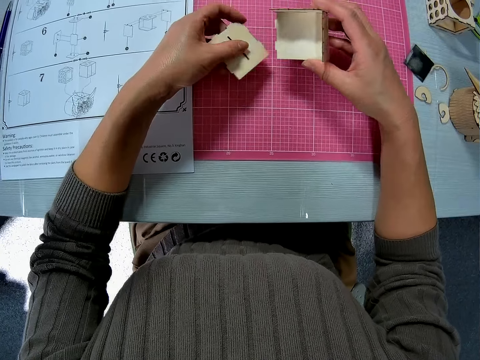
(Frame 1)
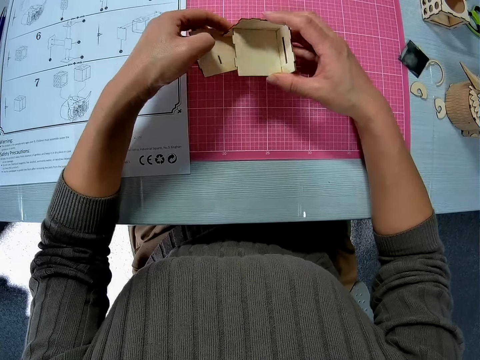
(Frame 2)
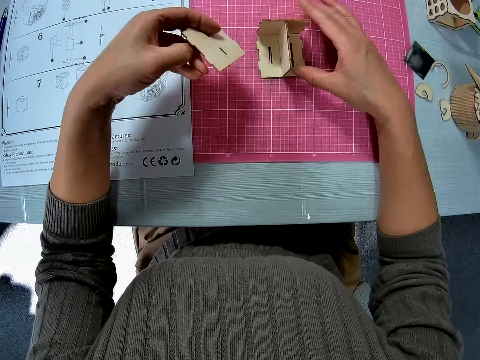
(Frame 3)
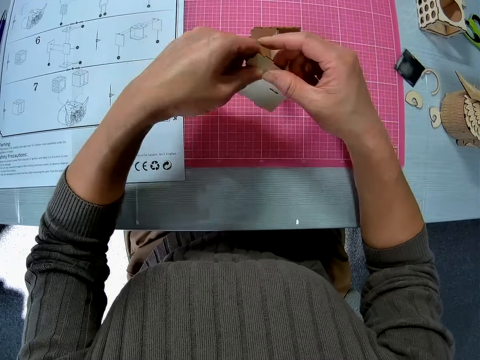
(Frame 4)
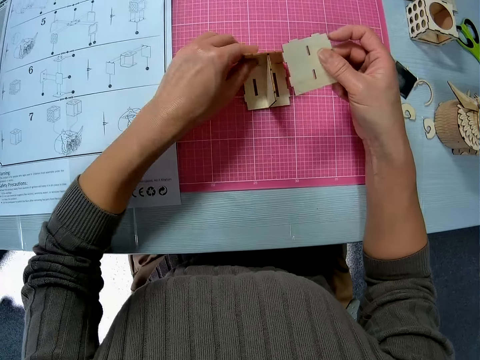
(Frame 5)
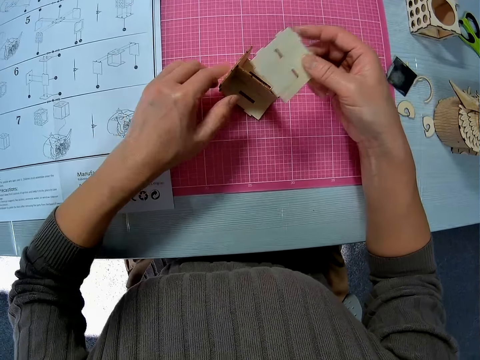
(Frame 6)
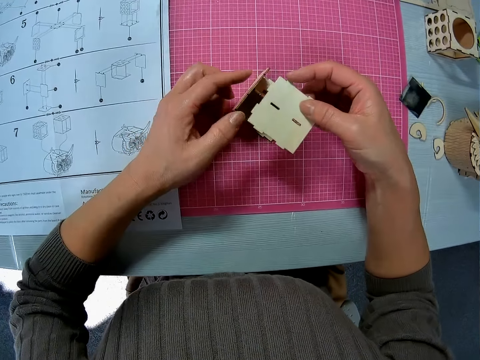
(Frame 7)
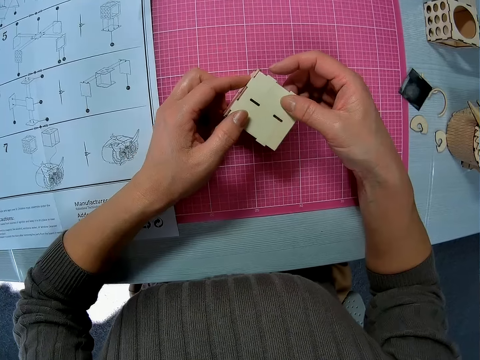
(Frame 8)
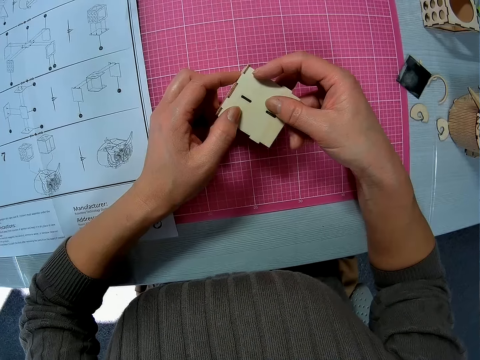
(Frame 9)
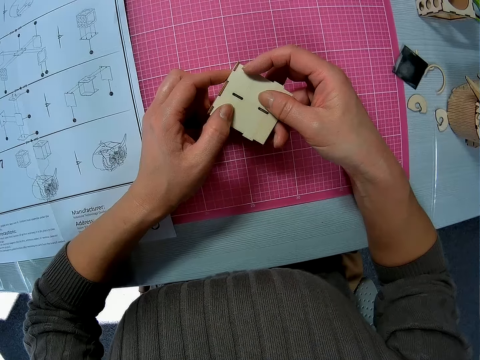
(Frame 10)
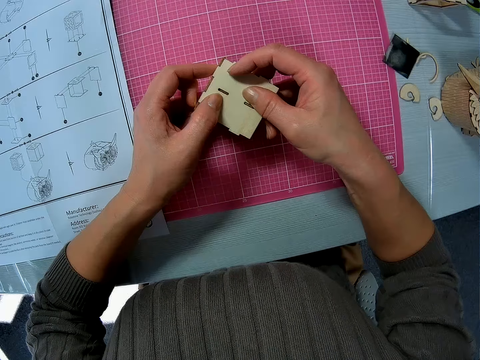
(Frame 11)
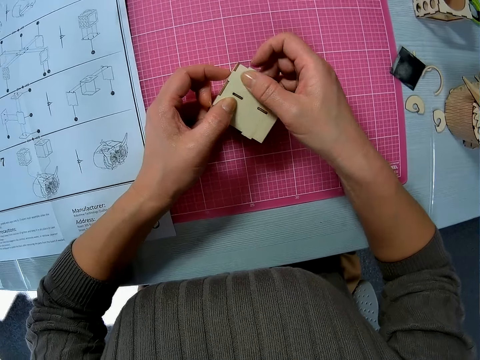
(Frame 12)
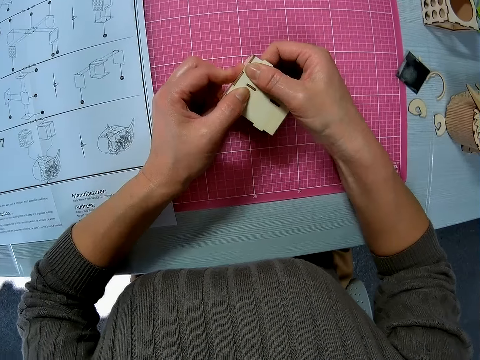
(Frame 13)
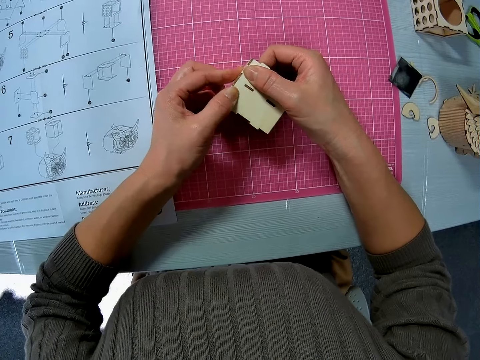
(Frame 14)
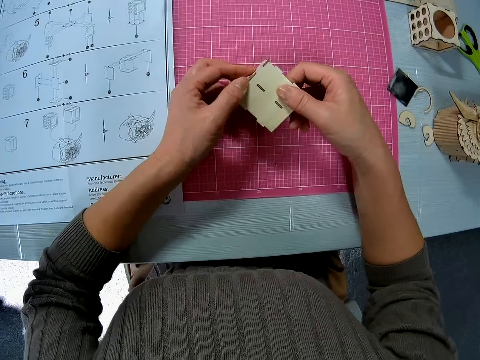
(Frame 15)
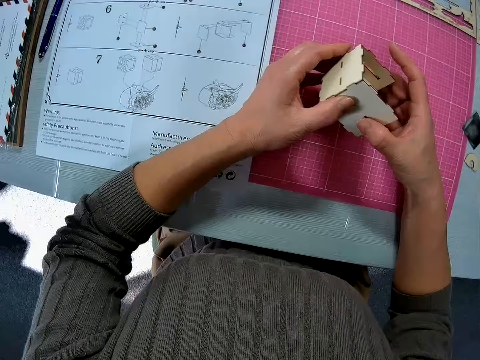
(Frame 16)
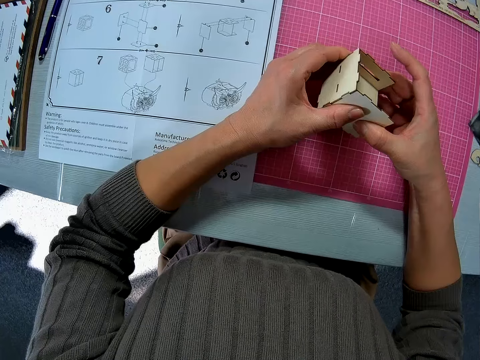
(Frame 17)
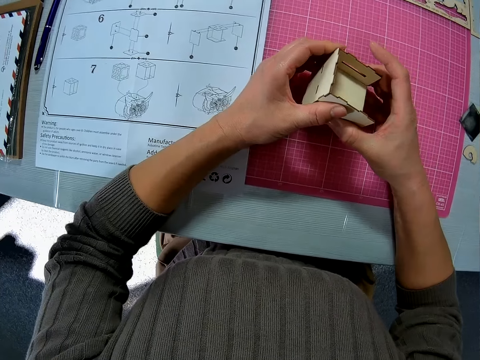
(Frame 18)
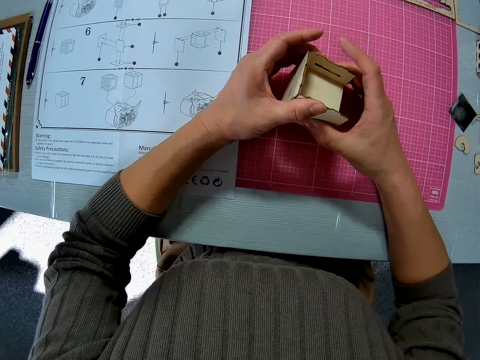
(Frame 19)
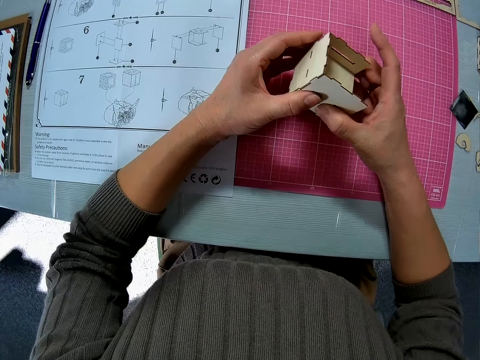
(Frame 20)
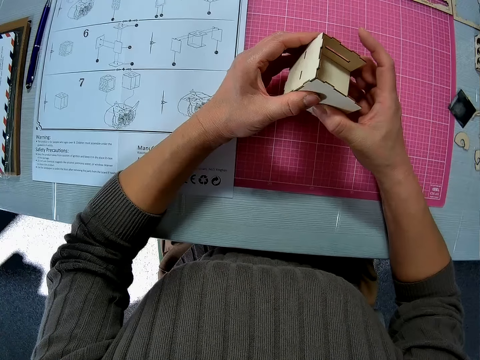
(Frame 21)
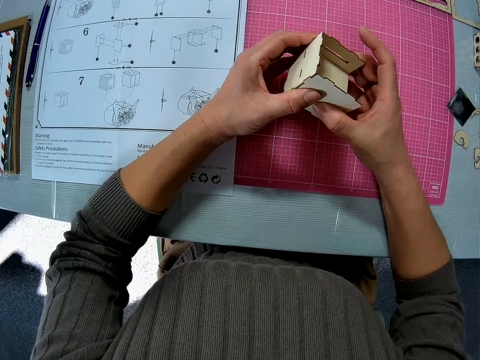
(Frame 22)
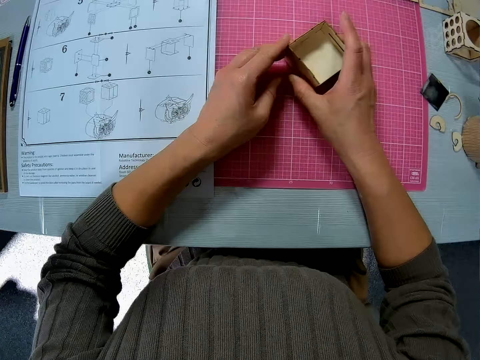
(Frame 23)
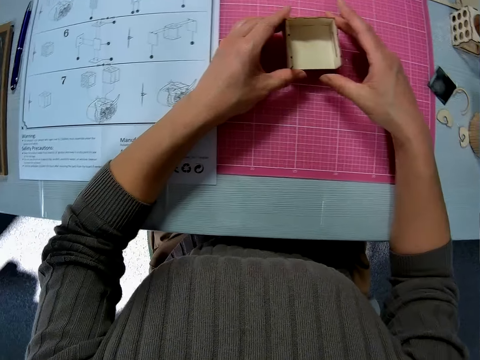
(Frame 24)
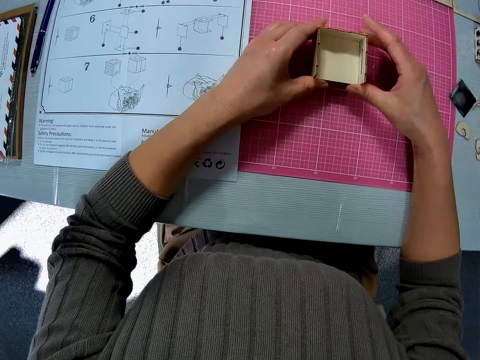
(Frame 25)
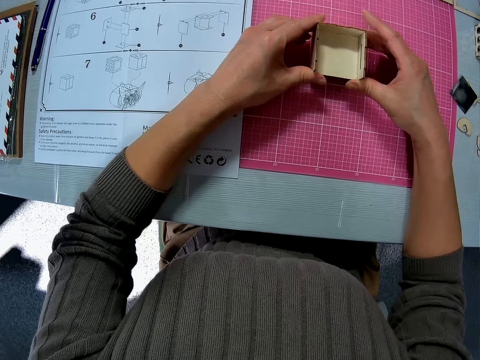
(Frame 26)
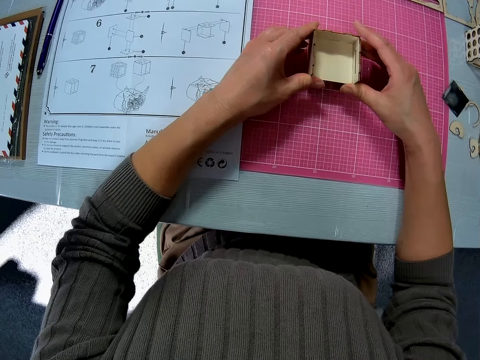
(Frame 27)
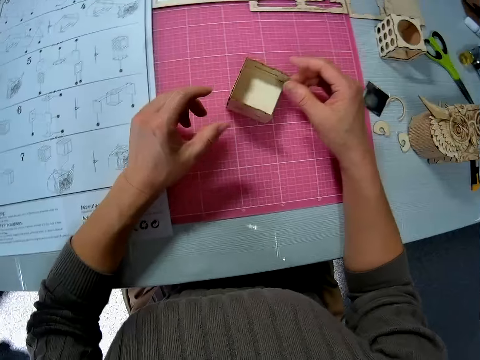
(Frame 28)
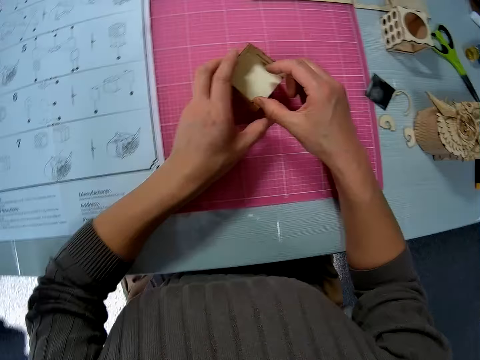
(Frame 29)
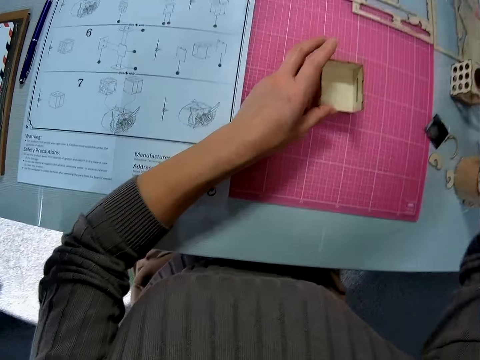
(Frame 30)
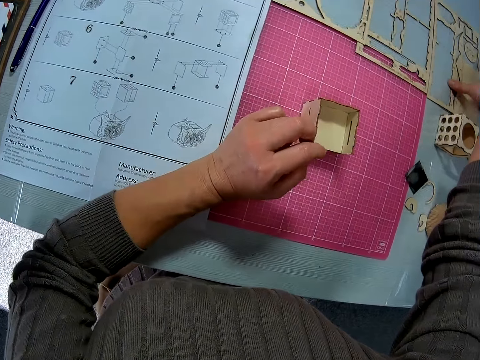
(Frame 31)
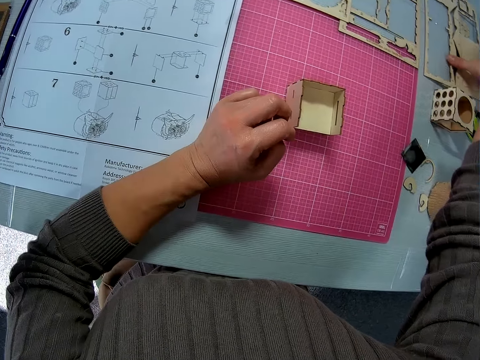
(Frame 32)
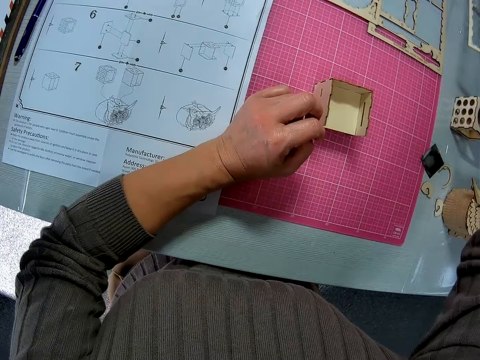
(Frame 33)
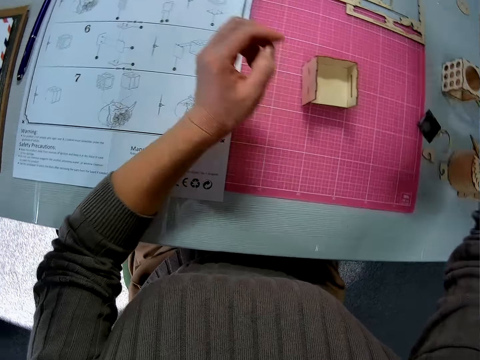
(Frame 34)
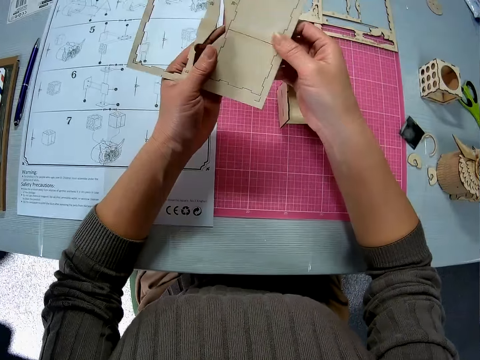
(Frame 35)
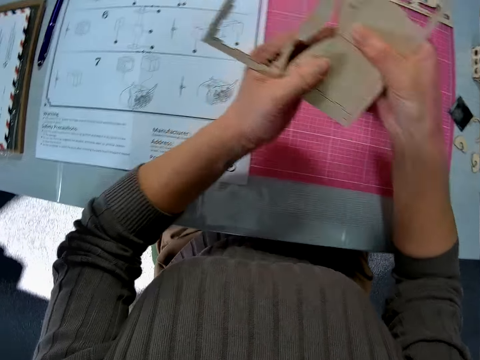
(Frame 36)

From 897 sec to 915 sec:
The camera wearer puts the craft on the table. They join the wooden piece to the wooden assembly. They turn the wood craft. They turn the wood craft again. They put the wooden assembly on the table. They pick up a wooden sheet on the table.

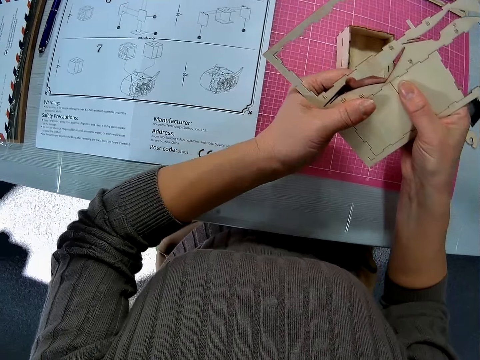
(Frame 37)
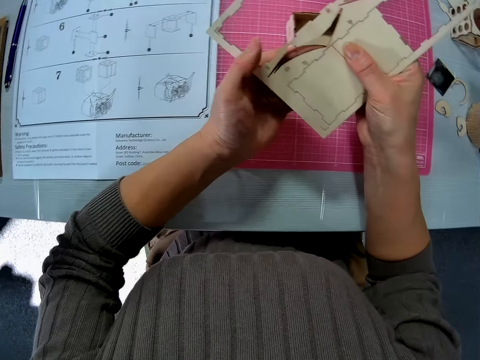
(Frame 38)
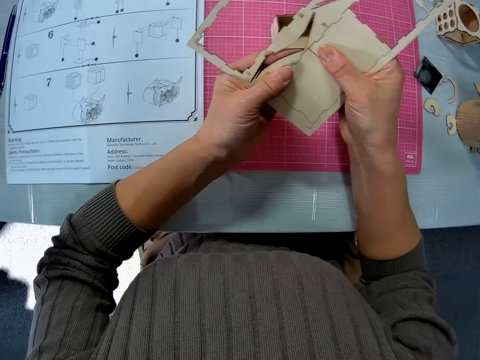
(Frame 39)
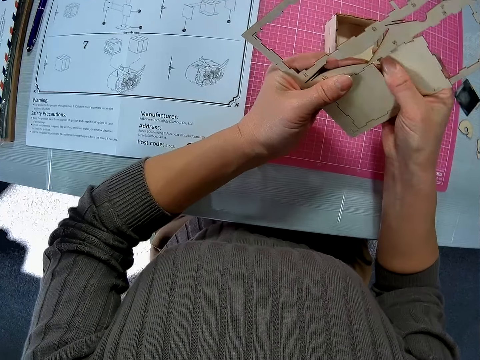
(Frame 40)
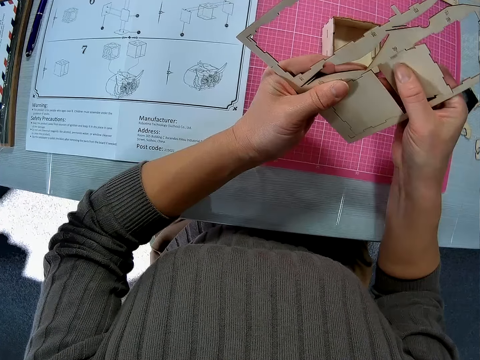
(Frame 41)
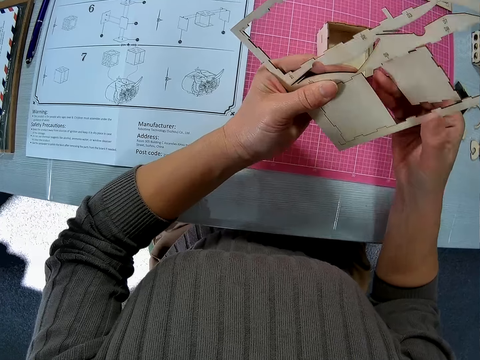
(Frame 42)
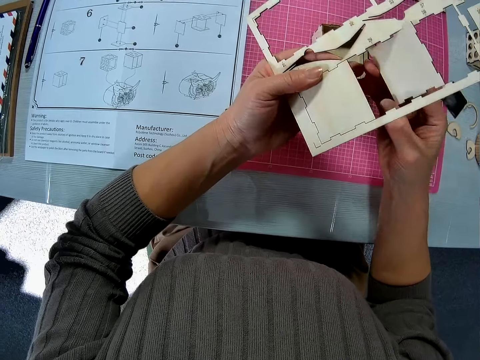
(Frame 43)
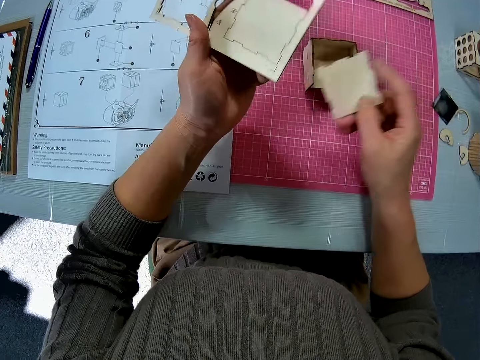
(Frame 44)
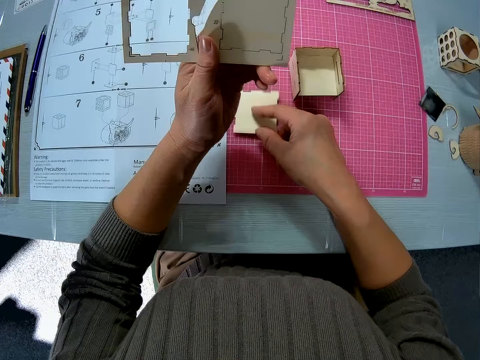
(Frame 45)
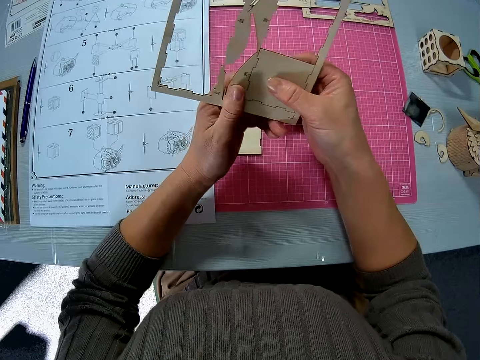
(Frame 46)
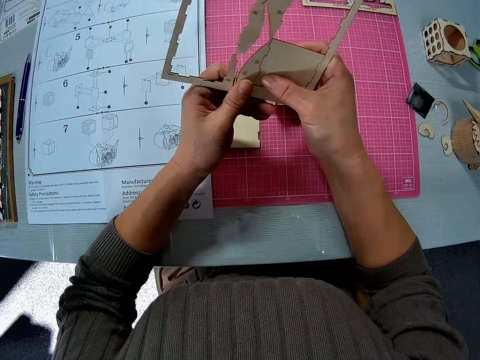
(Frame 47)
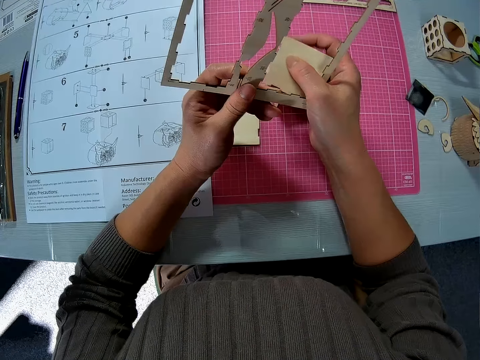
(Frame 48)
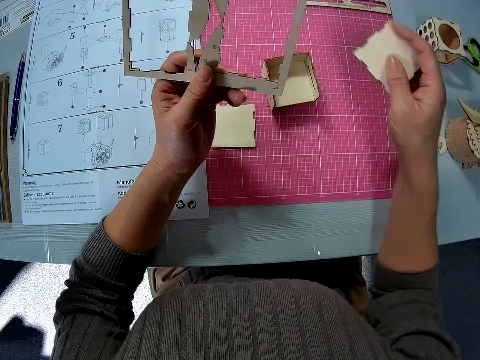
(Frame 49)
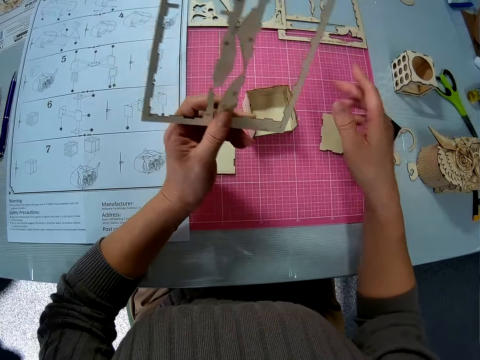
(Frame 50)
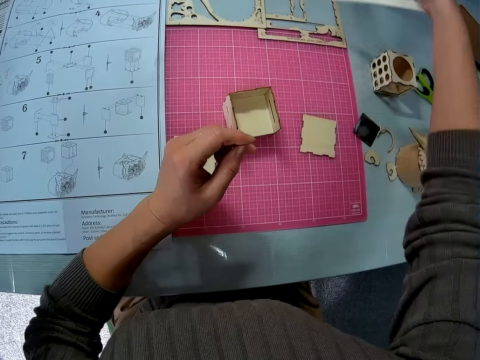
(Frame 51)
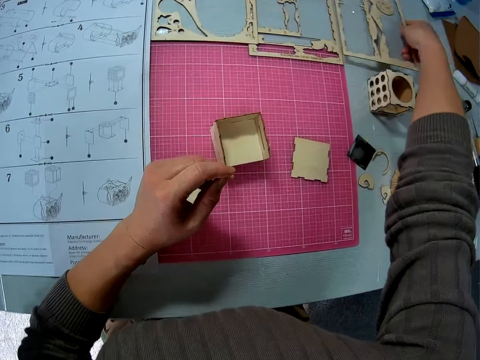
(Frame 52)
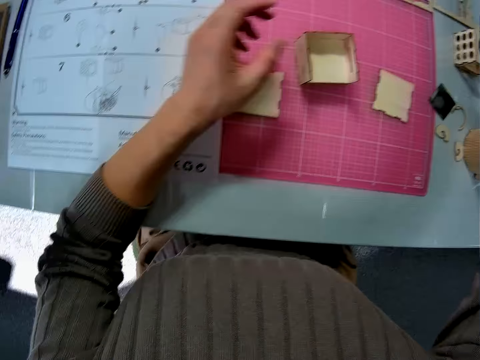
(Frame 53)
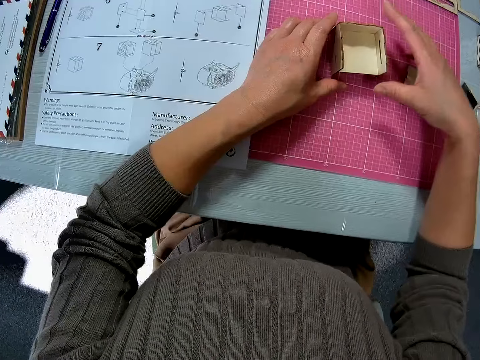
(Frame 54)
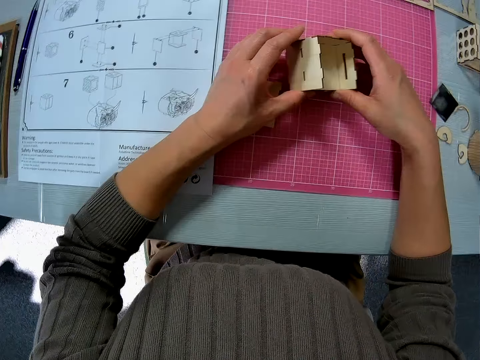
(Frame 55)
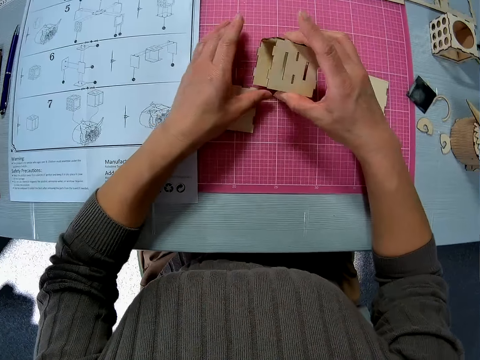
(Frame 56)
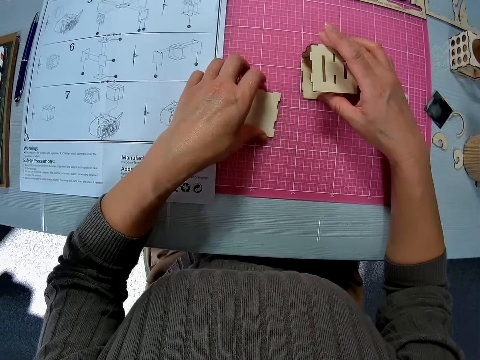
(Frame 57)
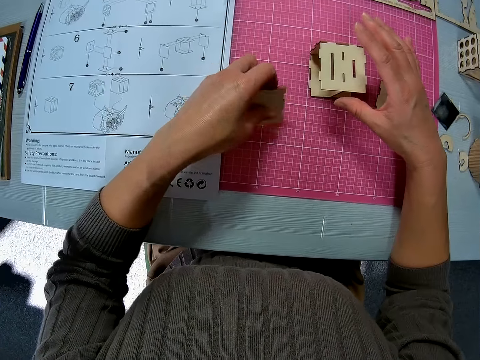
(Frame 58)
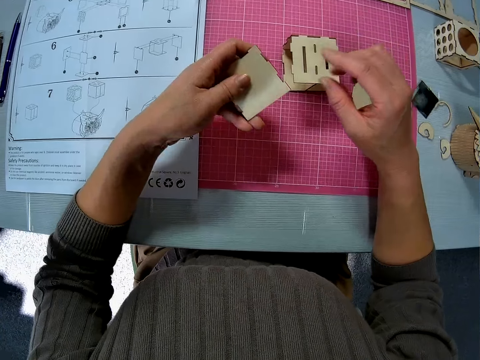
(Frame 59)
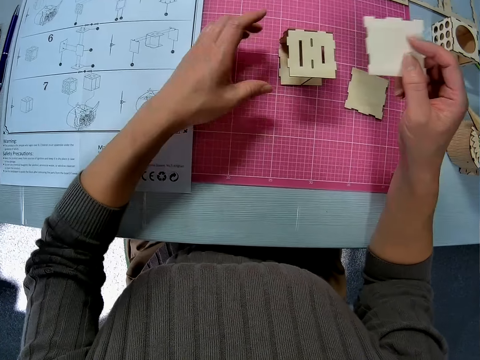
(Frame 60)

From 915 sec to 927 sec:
The camera wearer detaches a wooden piece on the wooden sheet. They place the wooden piece on the table. They detach another wooden piece on the wooden sheet. They place the wooden piece on the table. They drop the wooden sheet on the table. They pick up the wooden assembly. They pick up another wooden piece on the table.
